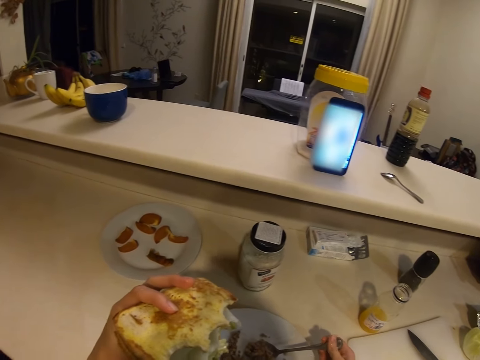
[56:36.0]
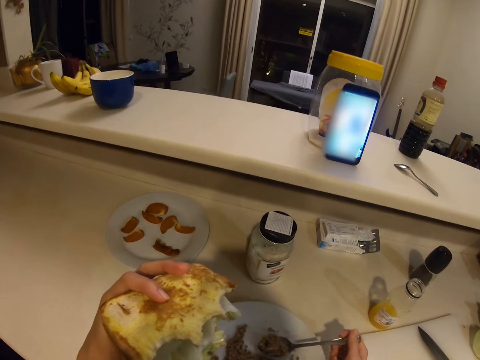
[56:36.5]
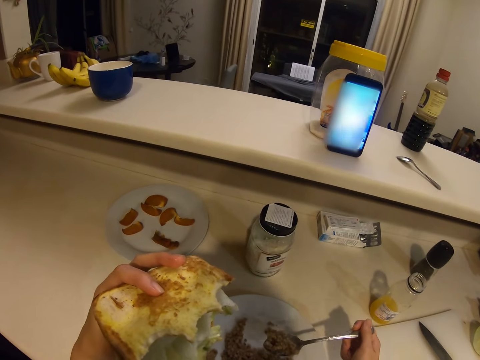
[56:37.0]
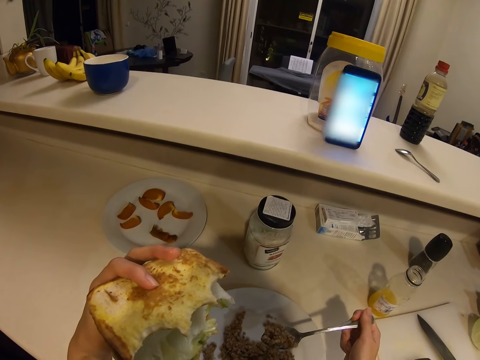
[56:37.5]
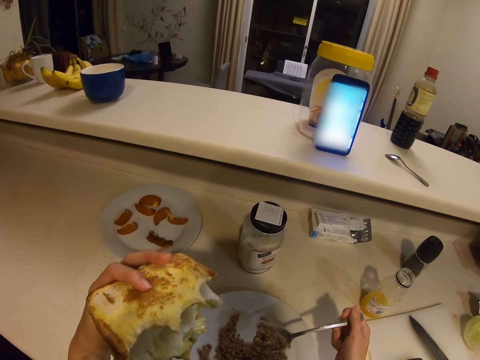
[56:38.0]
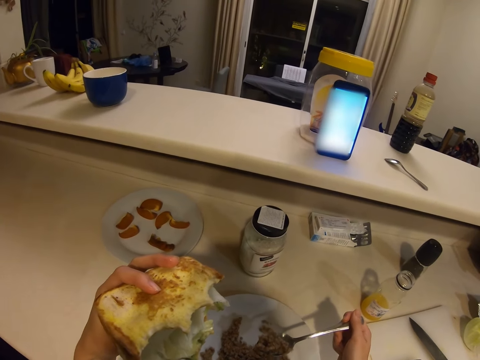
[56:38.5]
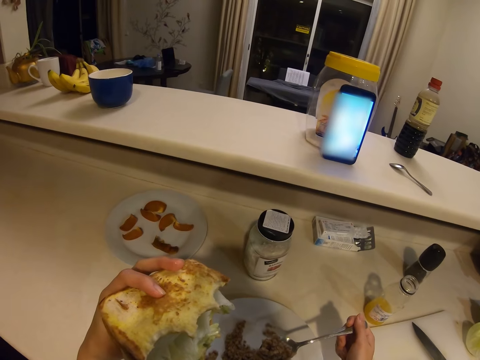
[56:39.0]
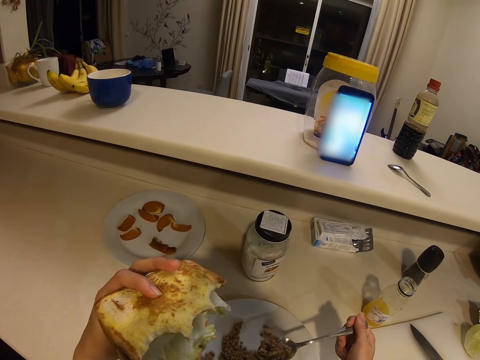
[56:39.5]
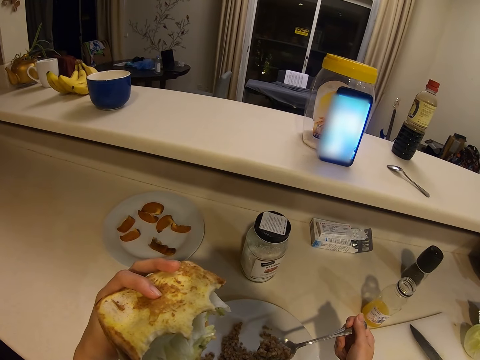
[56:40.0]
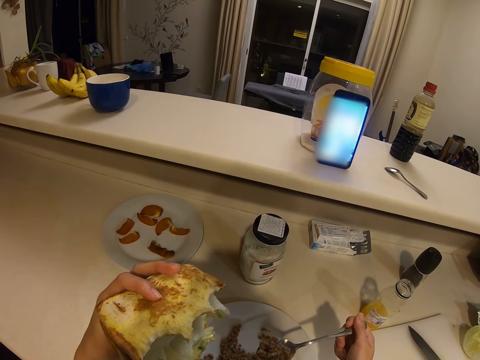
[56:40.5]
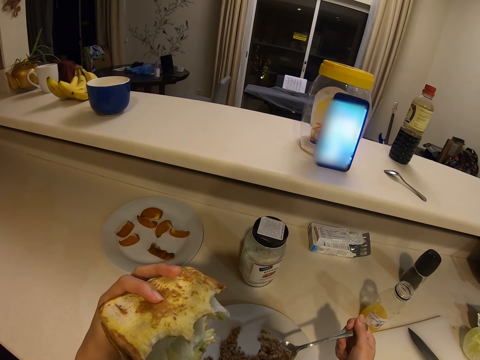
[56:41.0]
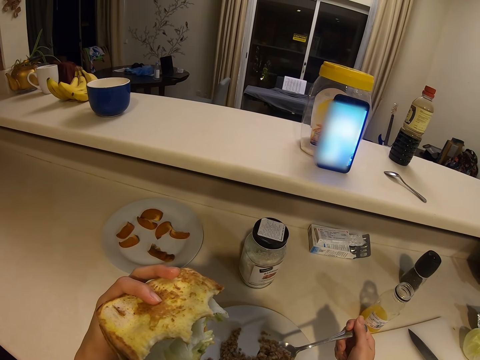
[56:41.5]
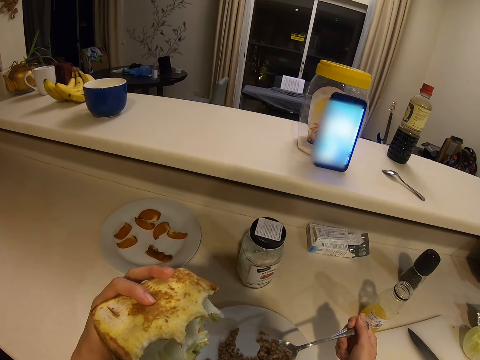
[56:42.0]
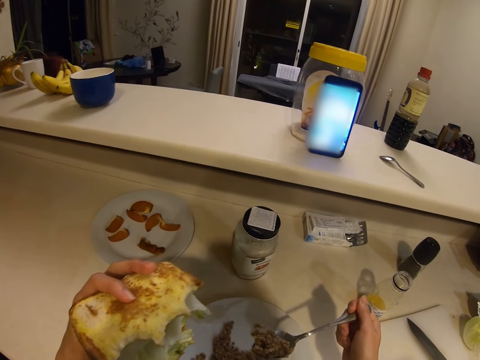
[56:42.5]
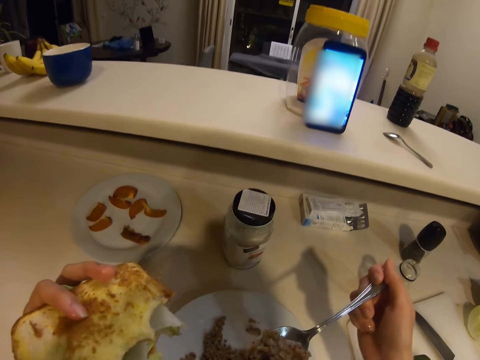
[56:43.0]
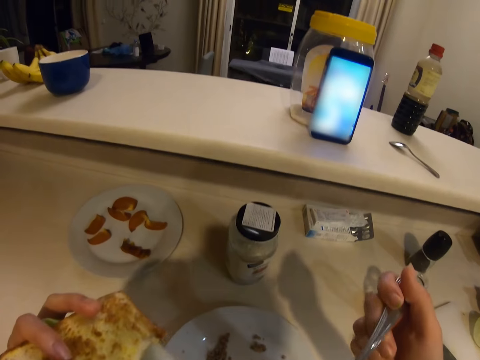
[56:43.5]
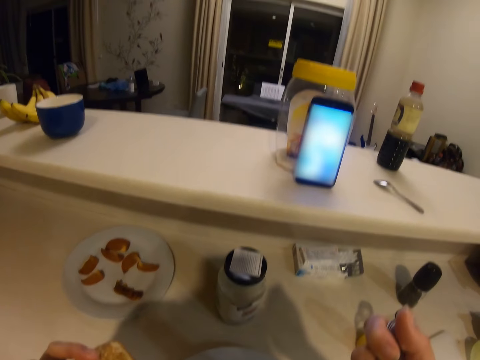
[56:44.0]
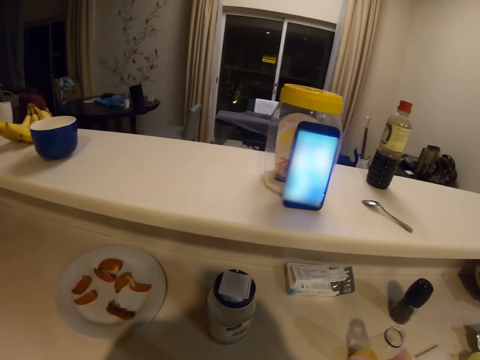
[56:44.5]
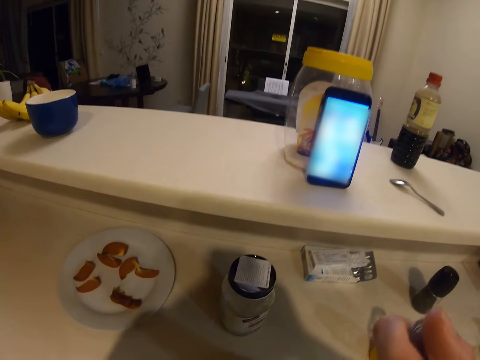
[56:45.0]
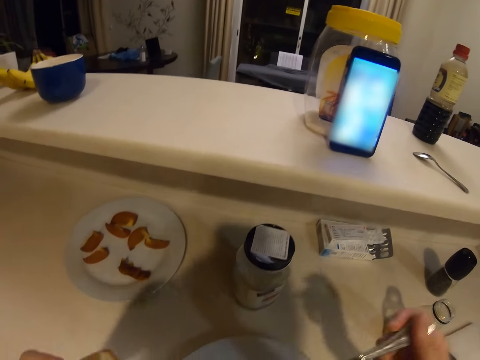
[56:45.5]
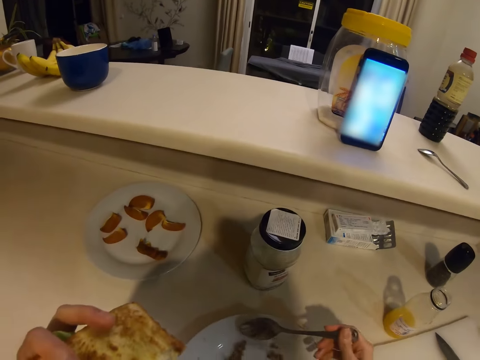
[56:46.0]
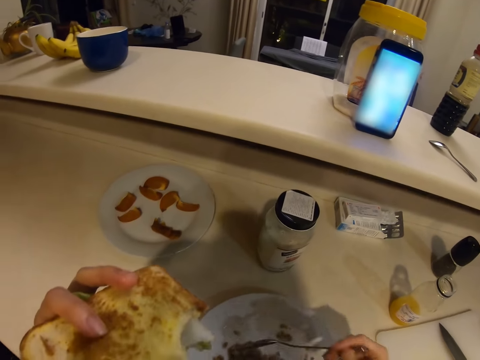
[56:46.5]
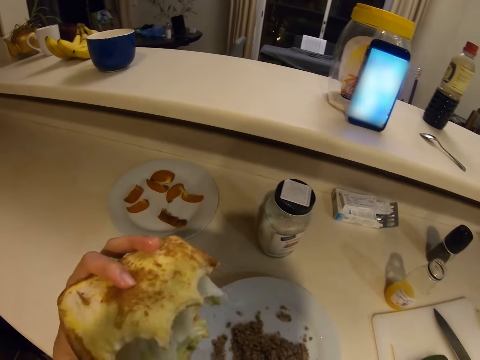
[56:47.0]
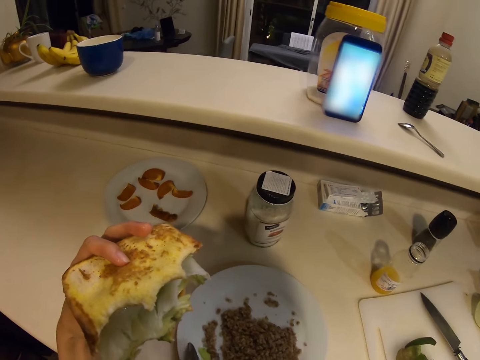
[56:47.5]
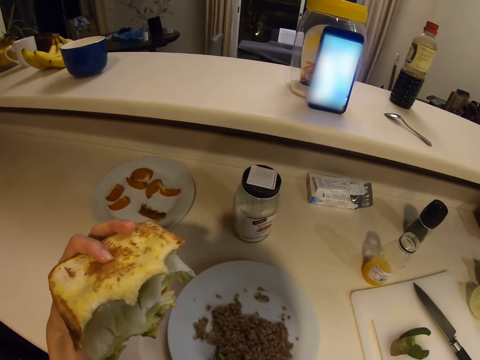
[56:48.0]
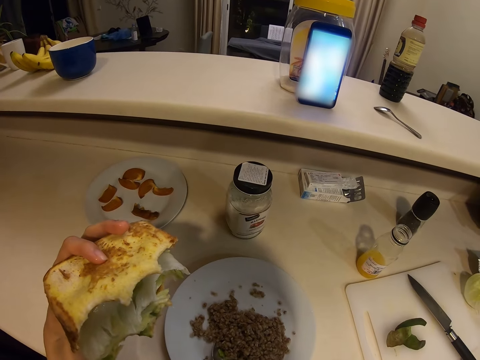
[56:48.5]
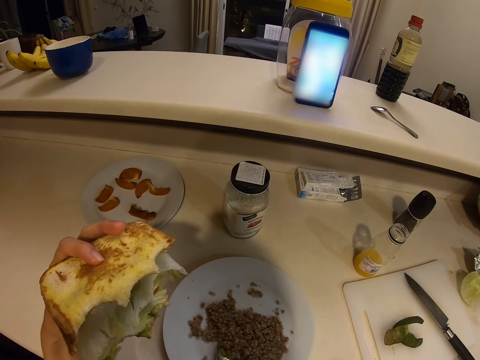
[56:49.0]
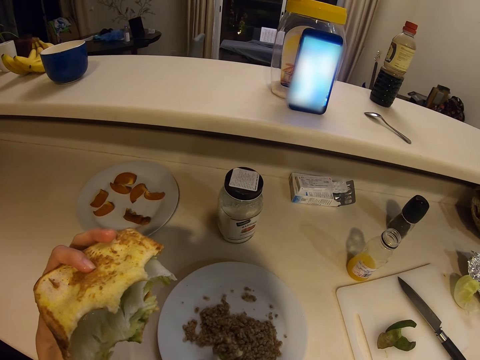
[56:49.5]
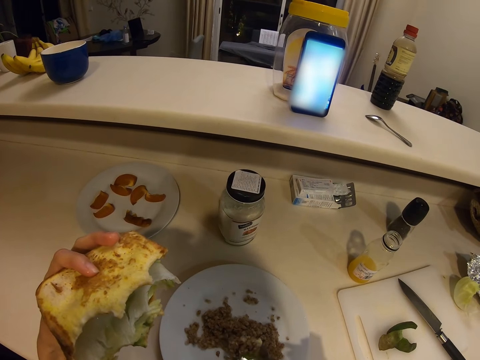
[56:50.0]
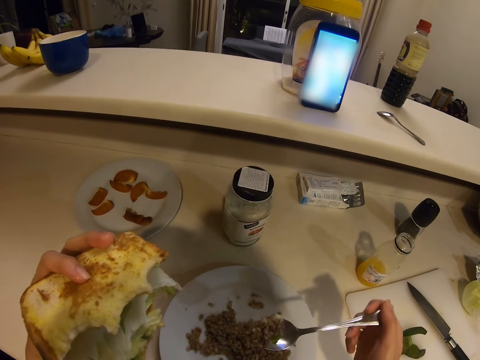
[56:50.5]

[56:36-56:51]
The camera wearer holds a sandwich. They eat.

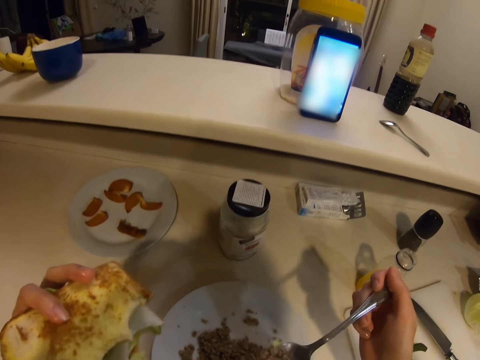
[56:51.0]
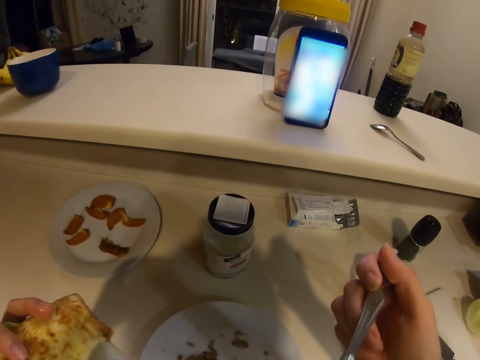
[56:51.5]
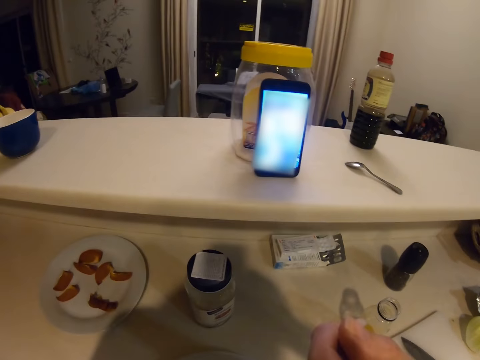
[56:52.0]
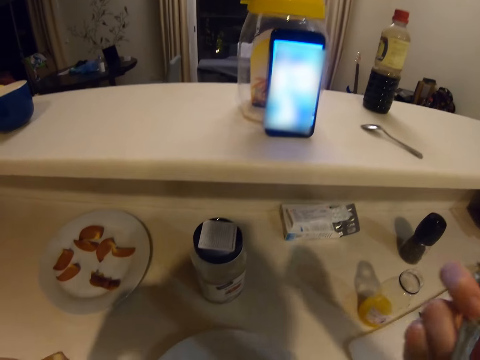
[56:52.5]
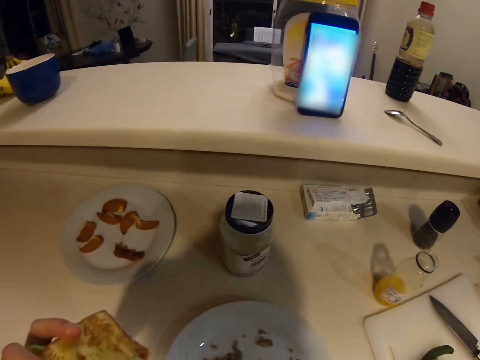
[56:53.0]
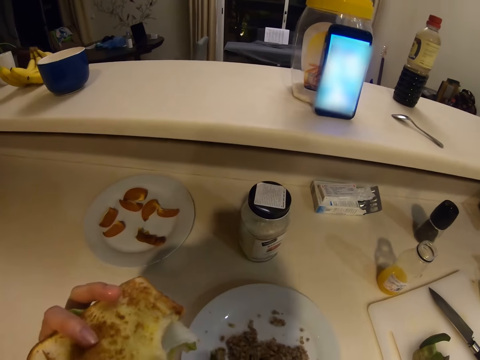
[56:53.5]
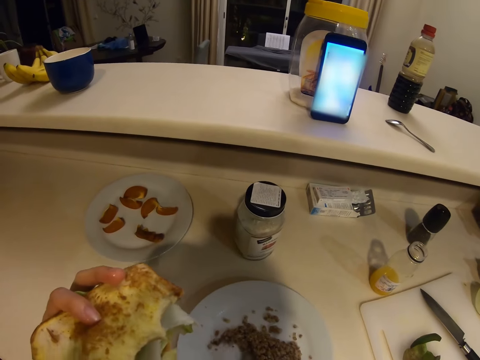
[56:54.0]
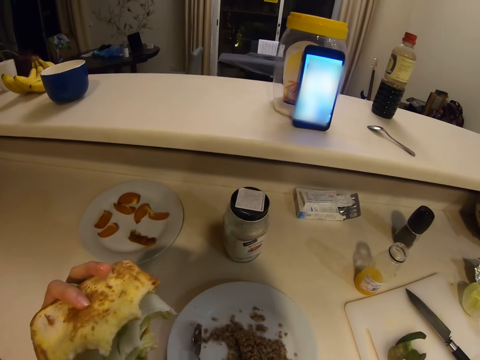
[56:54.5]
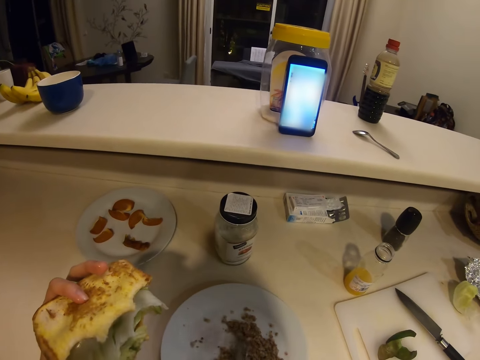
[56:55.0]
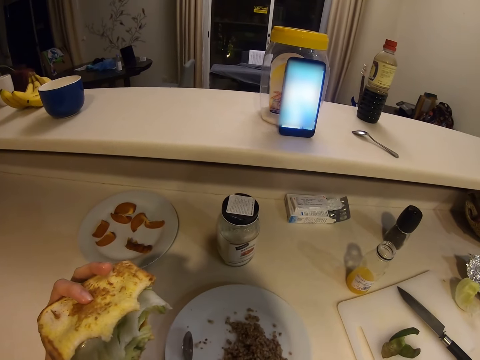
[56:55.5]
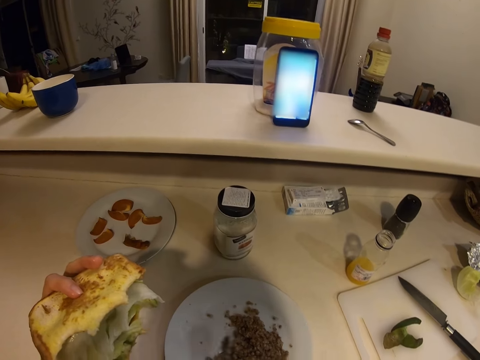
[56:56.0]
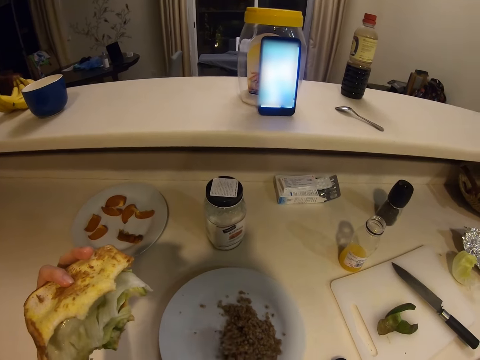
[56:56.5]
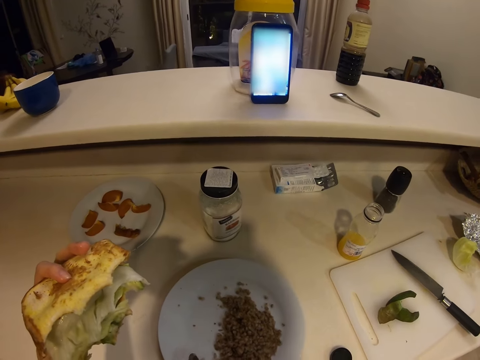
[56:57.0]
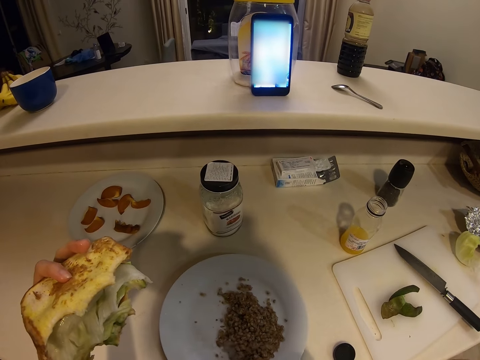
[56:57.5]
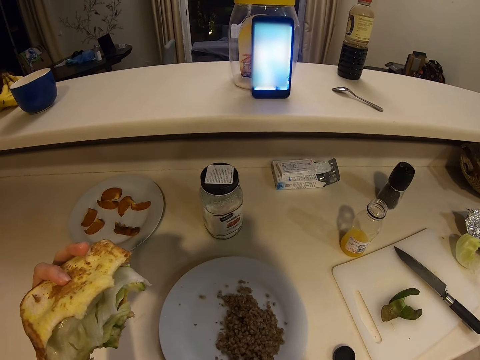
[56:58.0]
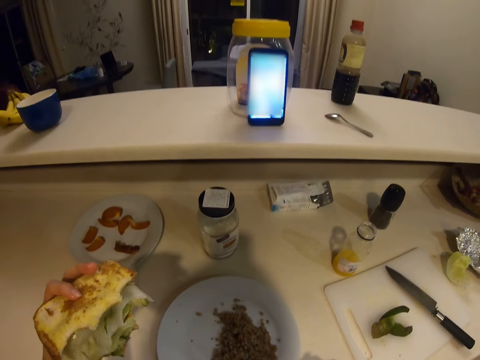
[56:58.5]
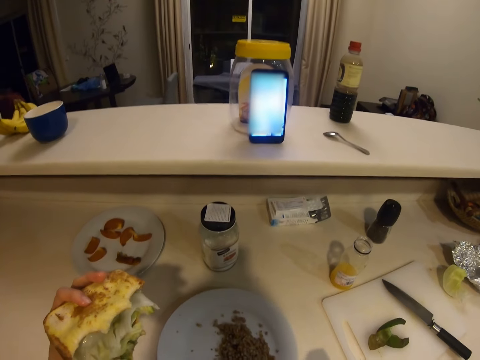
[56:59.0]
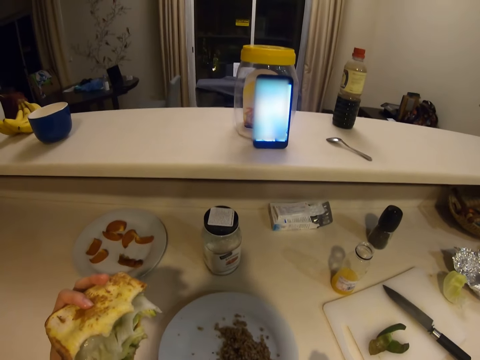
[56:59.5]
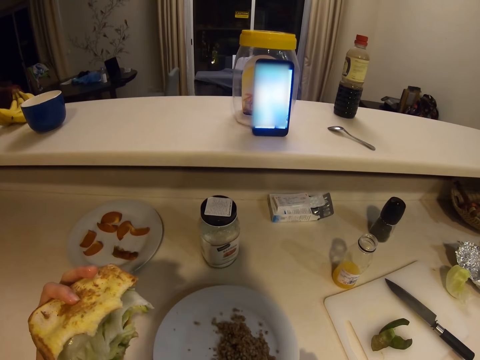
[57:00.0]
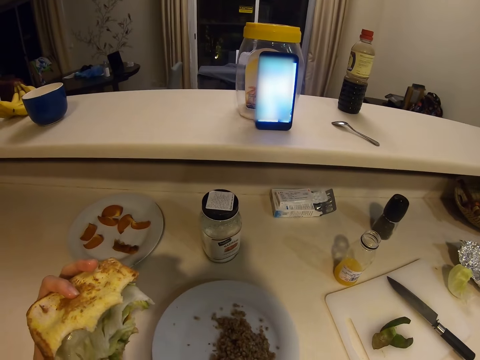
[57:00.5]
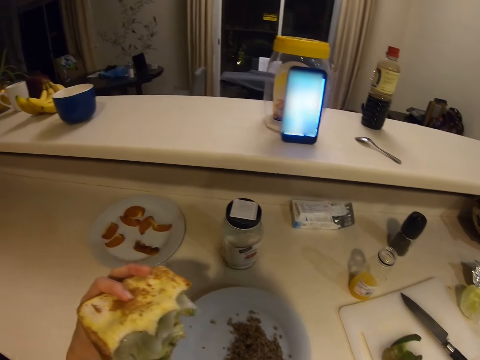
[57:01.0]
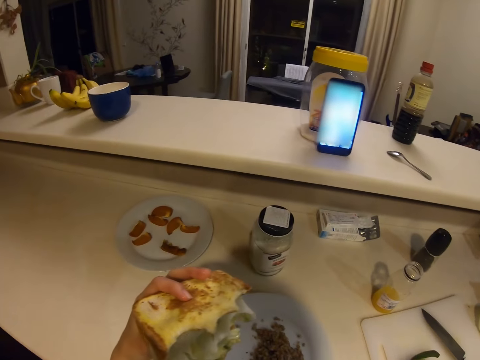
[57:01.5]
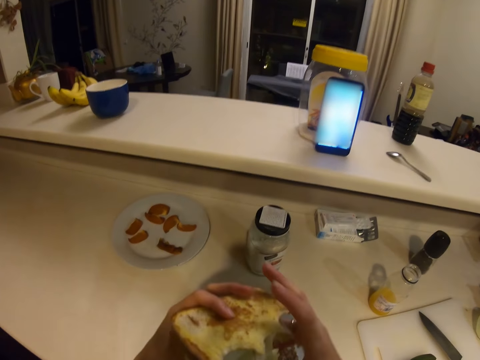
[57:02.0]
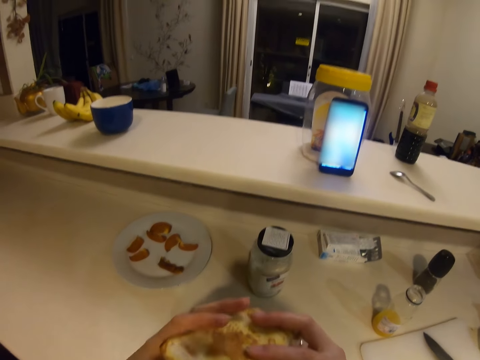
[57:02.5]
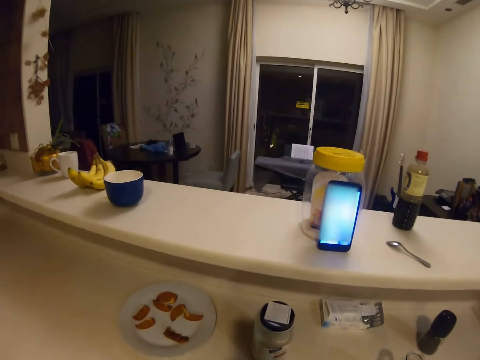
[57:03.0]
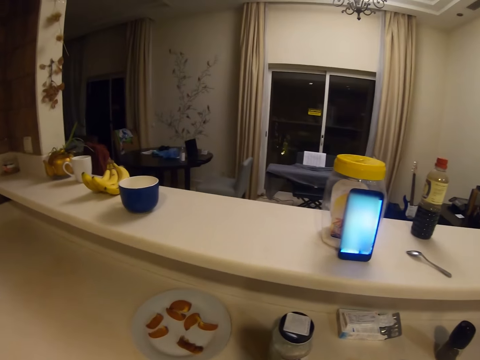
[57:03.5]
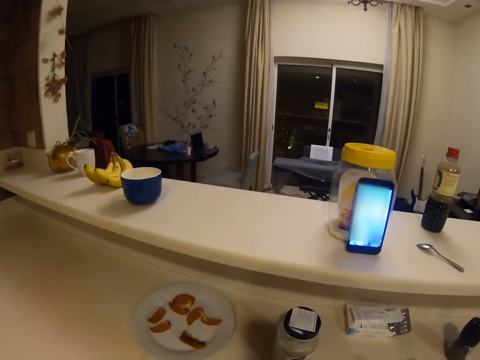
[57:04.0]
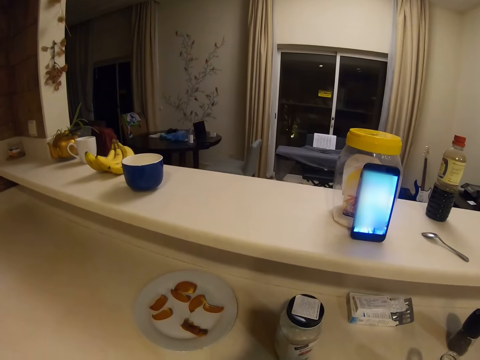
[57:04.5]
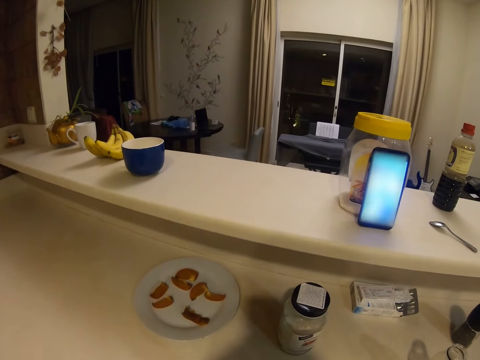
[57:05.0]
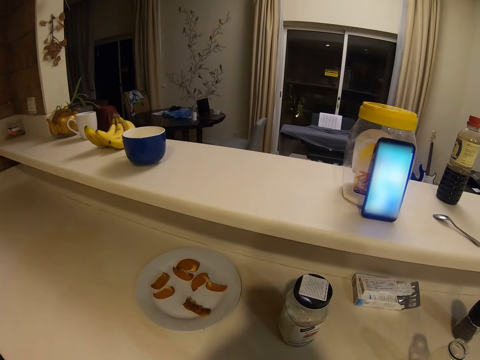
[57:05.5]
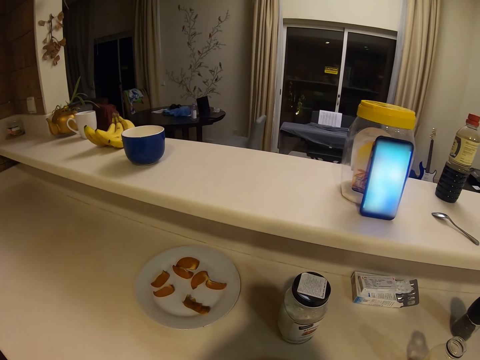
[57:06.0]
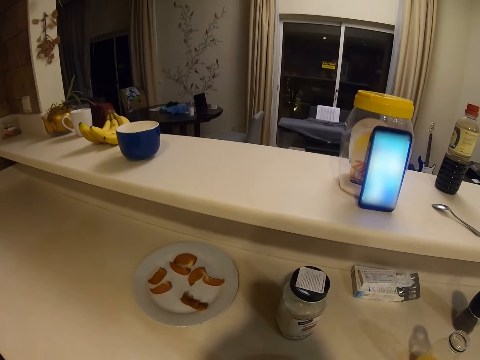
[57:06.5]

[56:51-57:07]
The camera wearer moves a spoon. They eat a sandwich.
